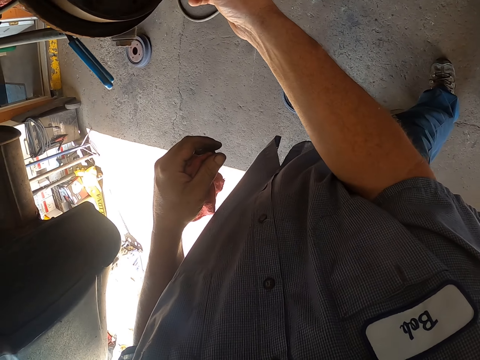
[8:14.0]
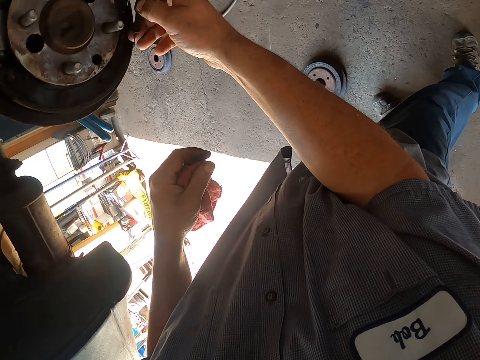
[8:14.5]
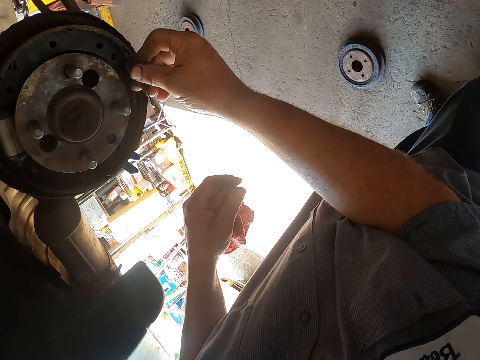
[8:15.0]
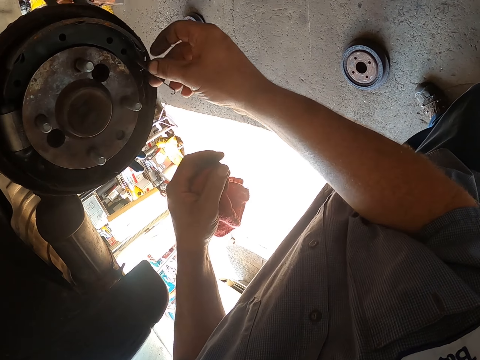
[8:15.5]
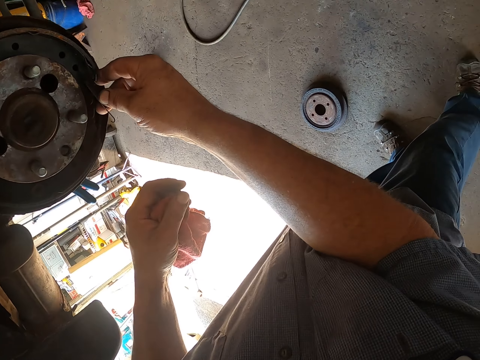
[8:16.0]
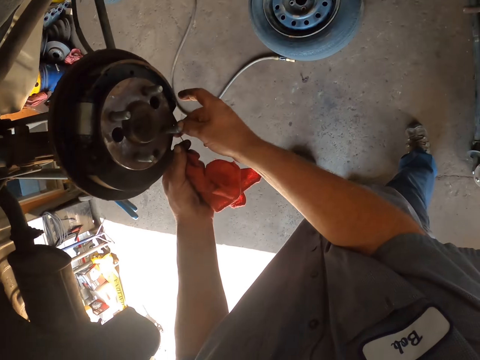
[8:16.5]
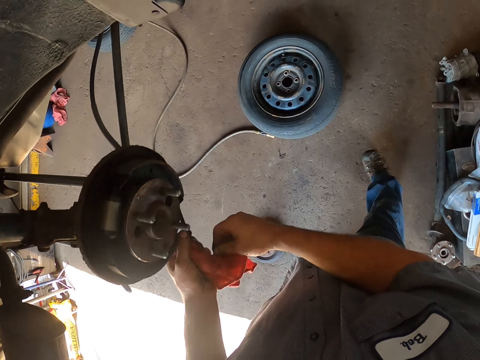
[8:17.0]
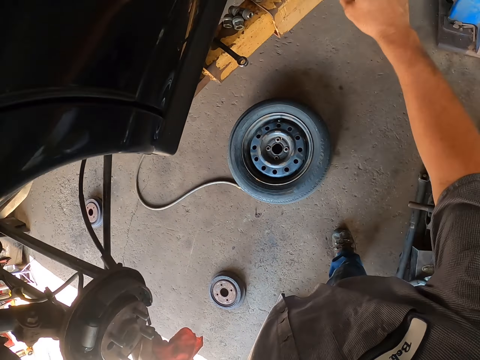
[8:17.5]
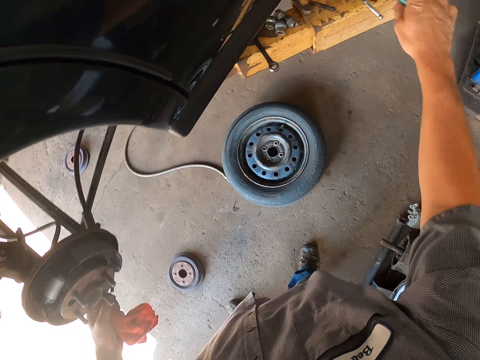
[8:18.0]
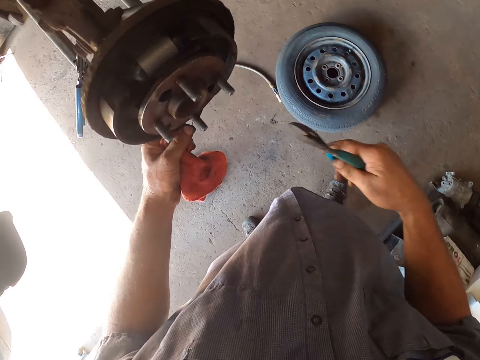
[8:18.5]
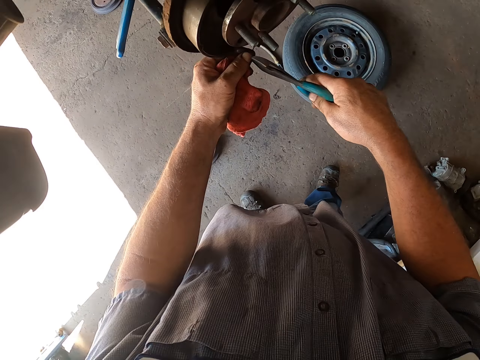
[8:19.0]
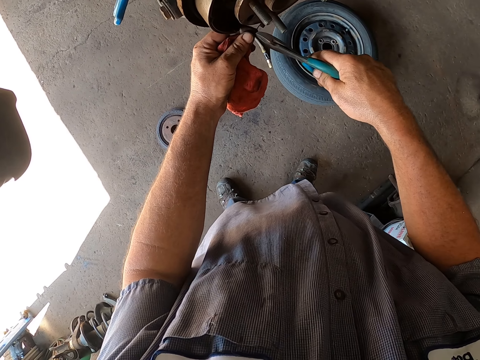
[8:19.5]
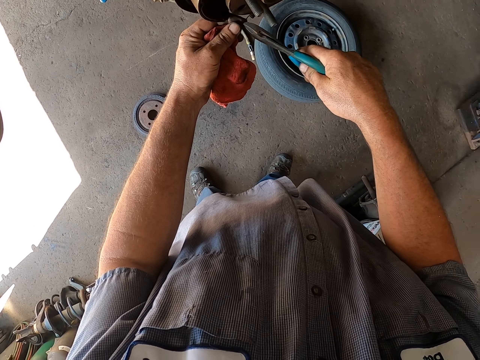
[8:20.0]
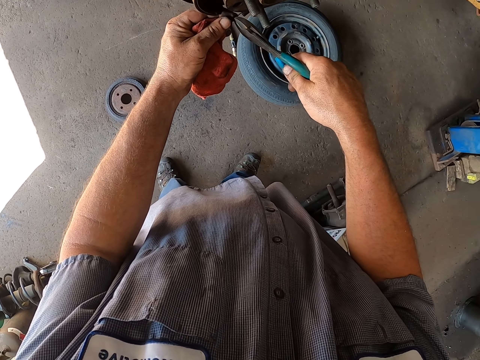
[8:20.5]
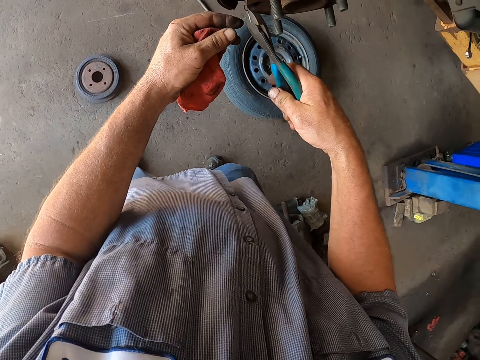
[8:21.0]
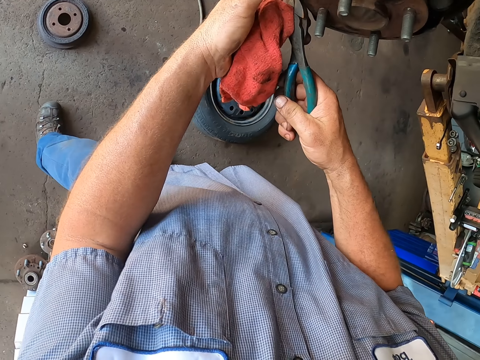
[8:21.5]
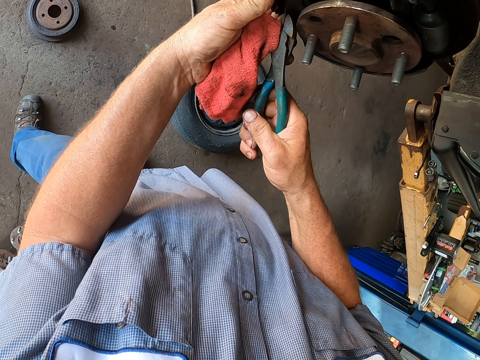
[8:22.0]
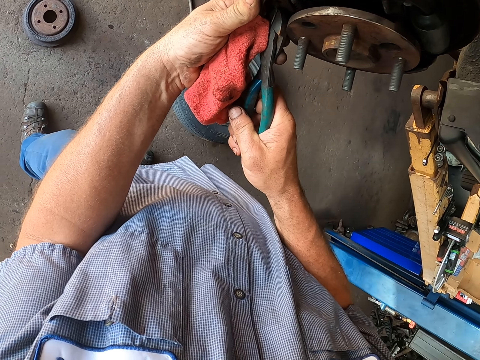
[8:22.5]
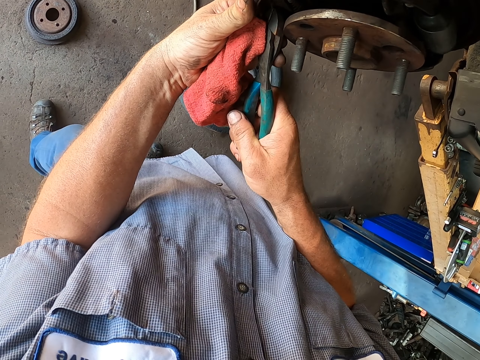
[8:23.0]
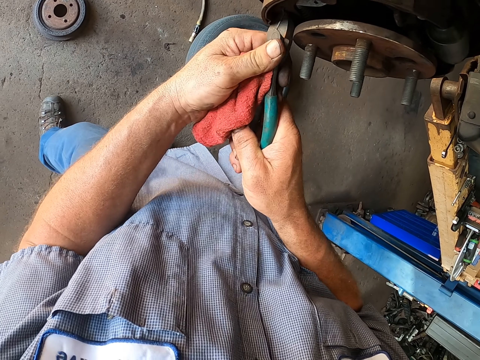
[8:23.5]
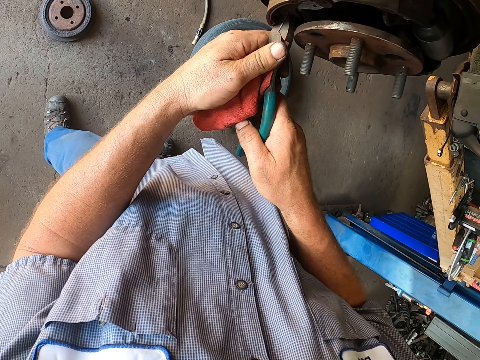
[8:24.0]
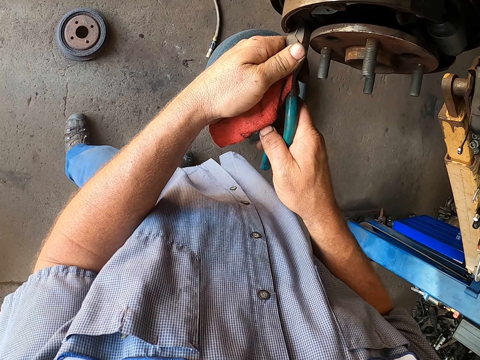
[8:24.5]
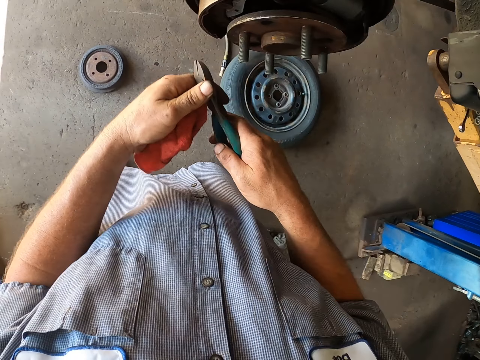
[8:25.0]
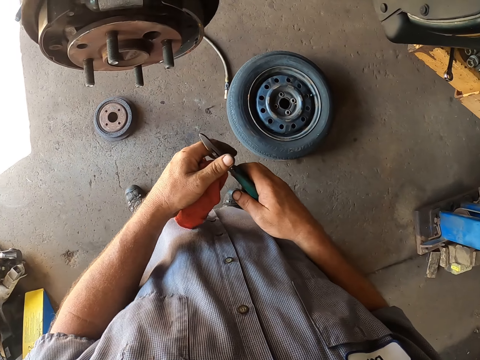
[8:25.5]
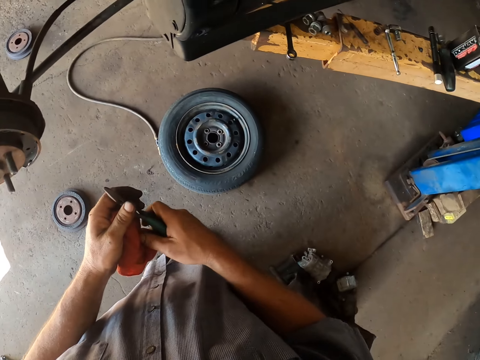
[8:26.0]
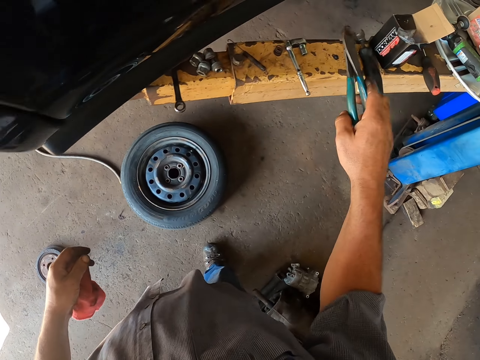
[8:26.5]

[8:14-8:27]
The camera wearer inserts something on the wheel hub. They pick up pliers or a cutter. They fix the wire. They cut the wire. They look around the wheel.

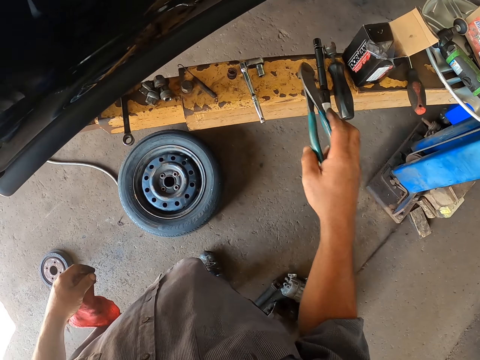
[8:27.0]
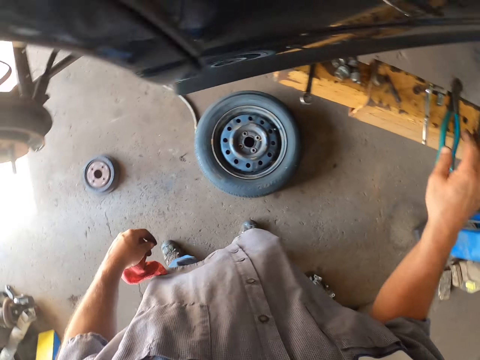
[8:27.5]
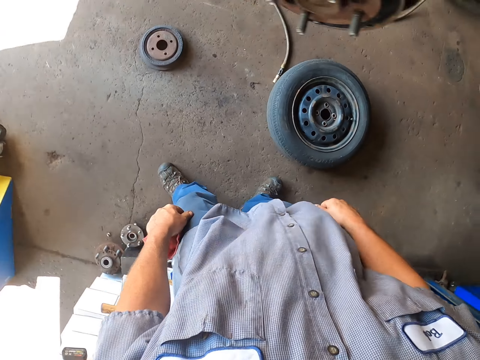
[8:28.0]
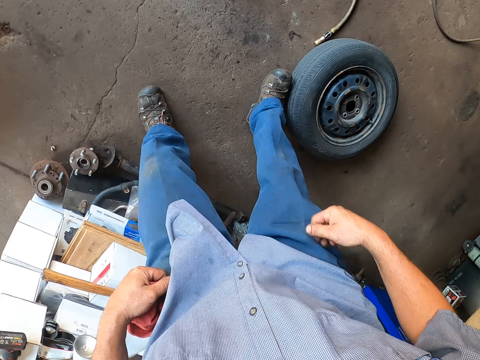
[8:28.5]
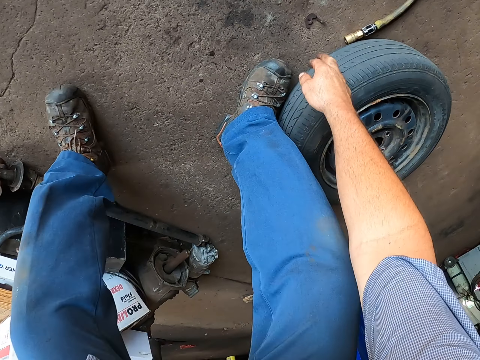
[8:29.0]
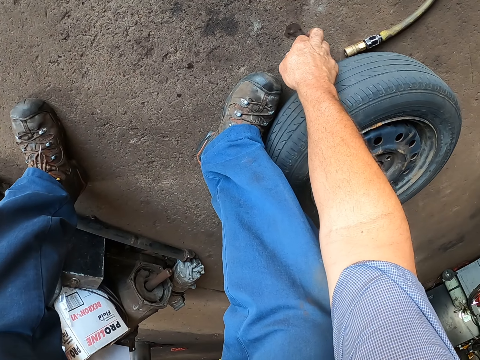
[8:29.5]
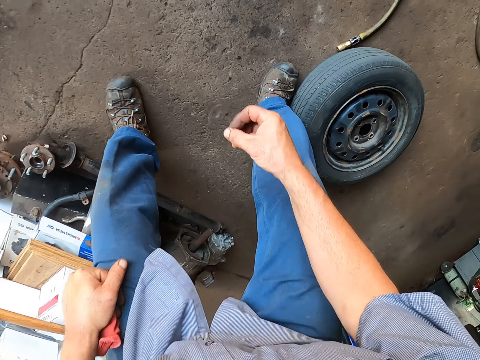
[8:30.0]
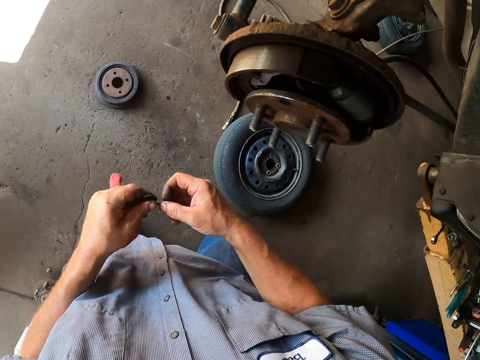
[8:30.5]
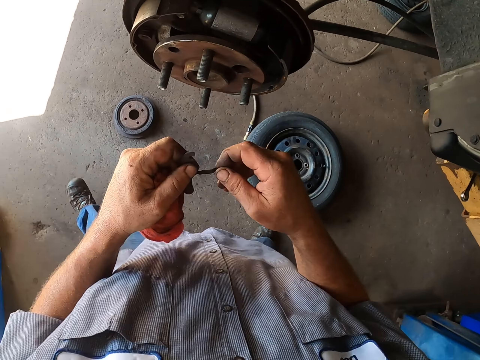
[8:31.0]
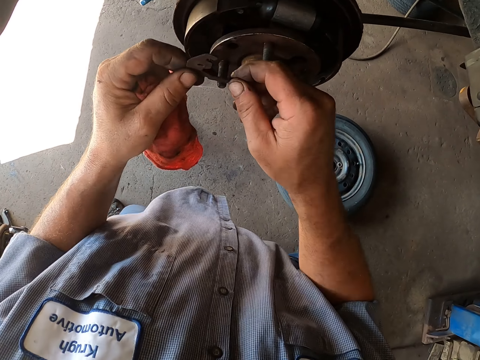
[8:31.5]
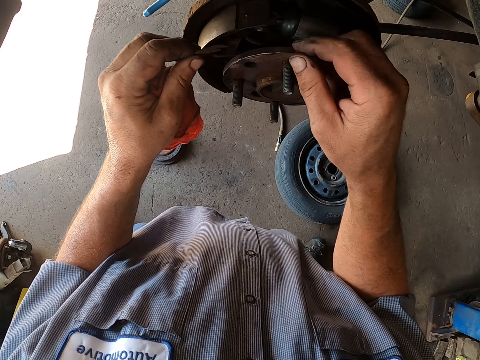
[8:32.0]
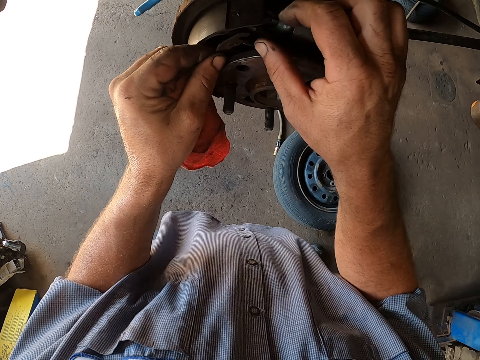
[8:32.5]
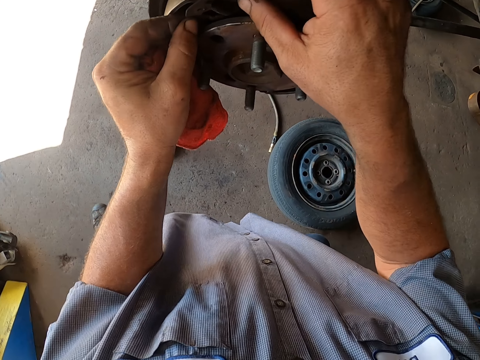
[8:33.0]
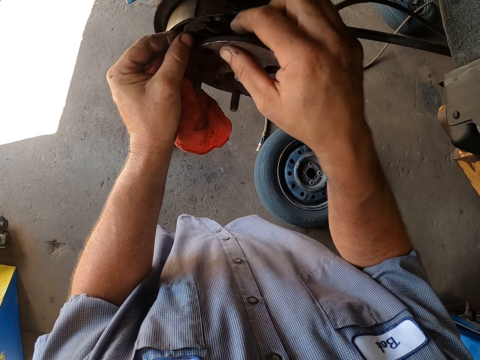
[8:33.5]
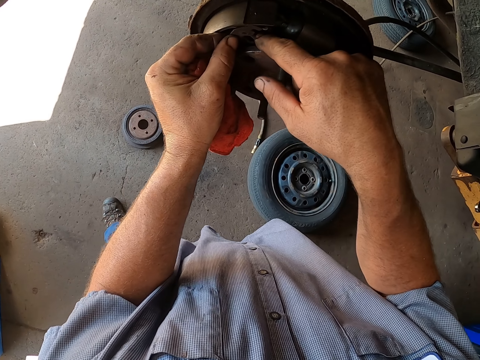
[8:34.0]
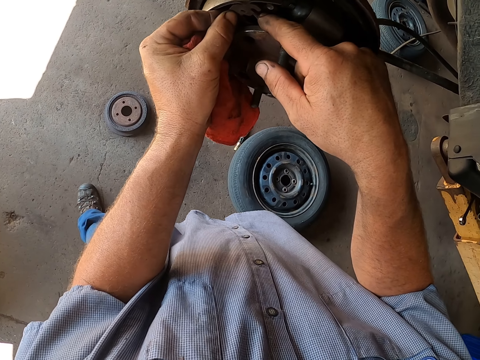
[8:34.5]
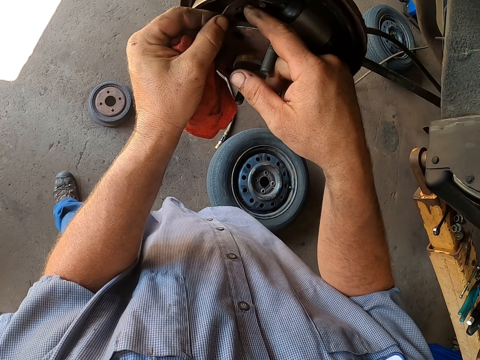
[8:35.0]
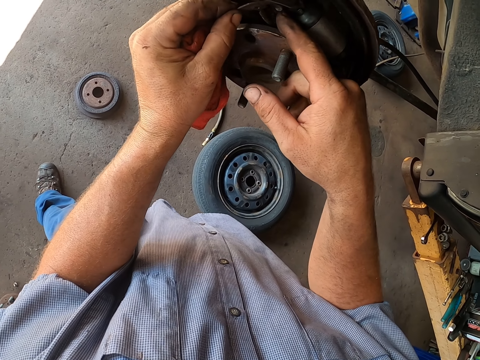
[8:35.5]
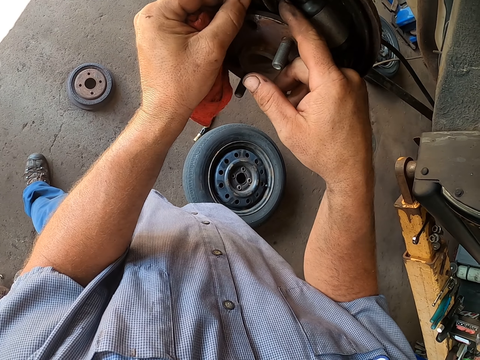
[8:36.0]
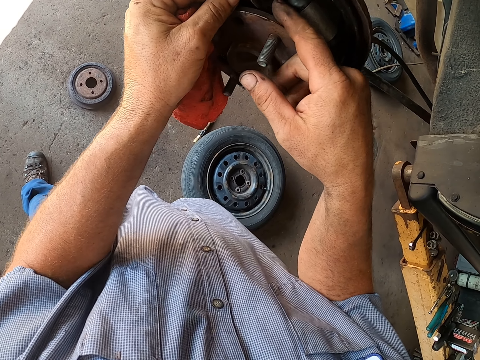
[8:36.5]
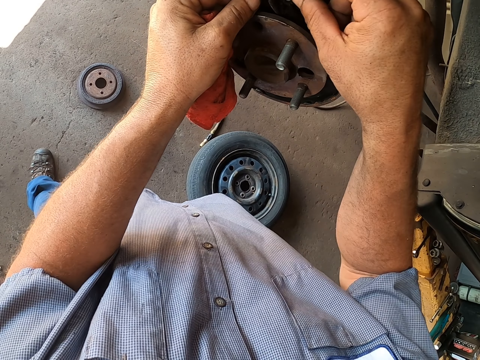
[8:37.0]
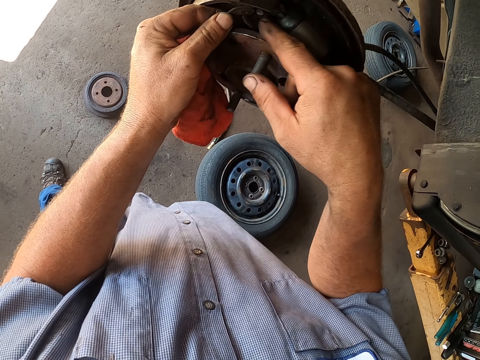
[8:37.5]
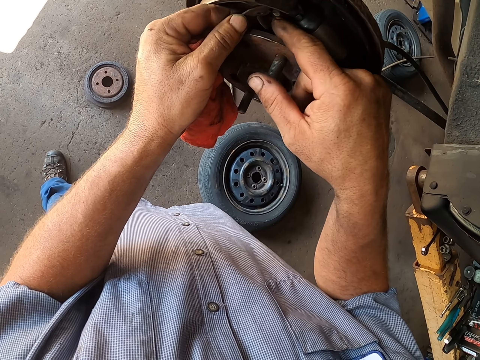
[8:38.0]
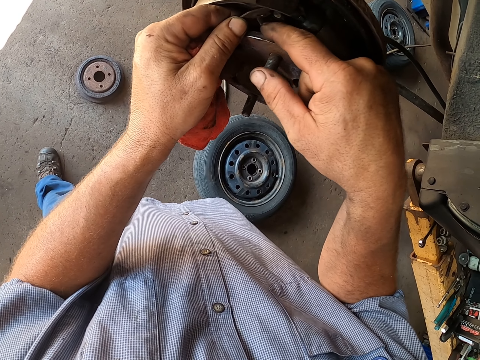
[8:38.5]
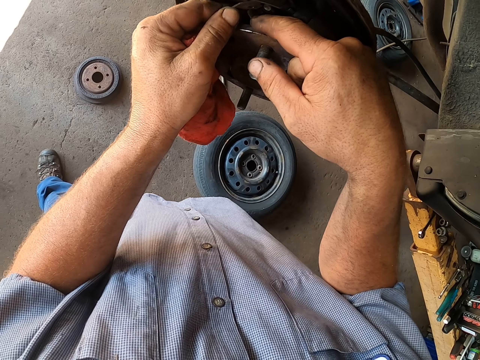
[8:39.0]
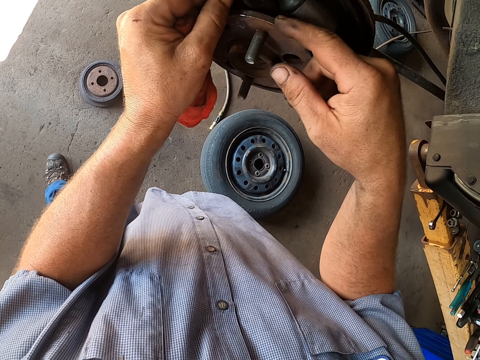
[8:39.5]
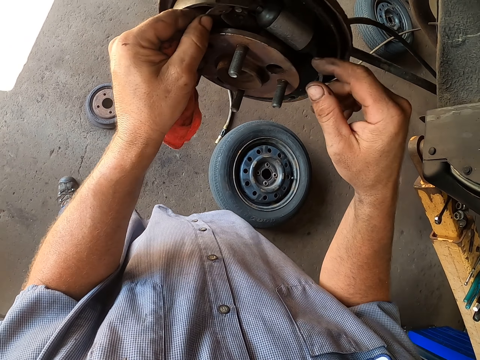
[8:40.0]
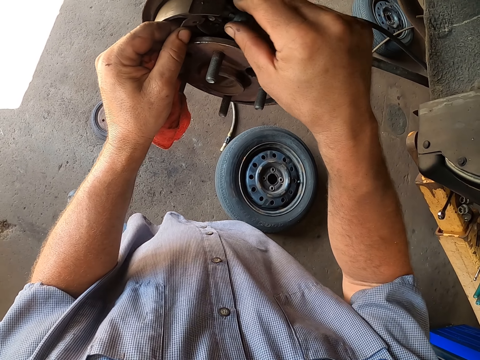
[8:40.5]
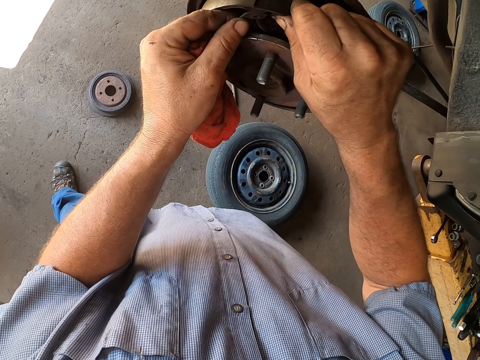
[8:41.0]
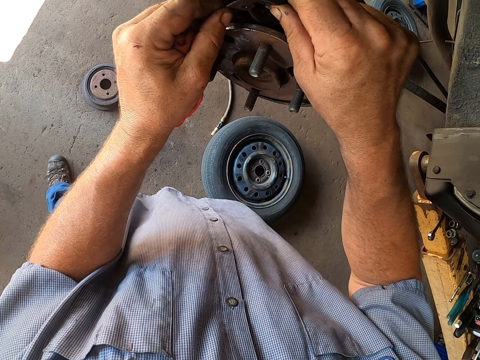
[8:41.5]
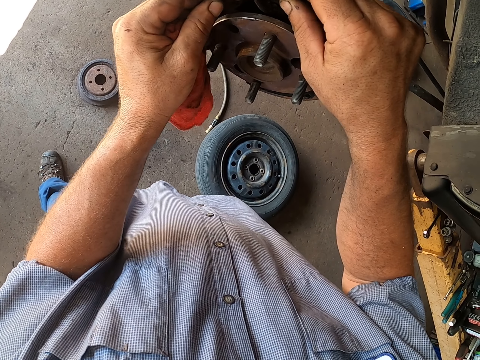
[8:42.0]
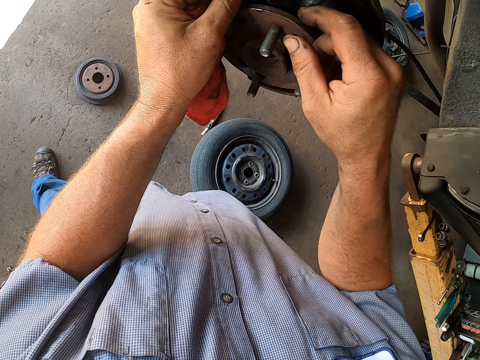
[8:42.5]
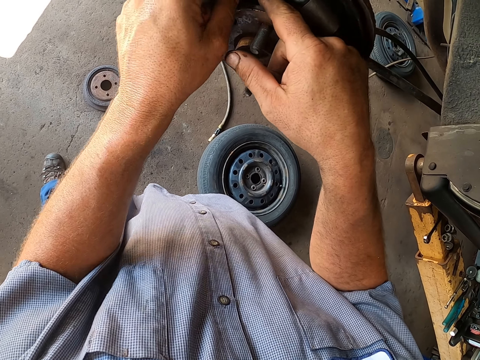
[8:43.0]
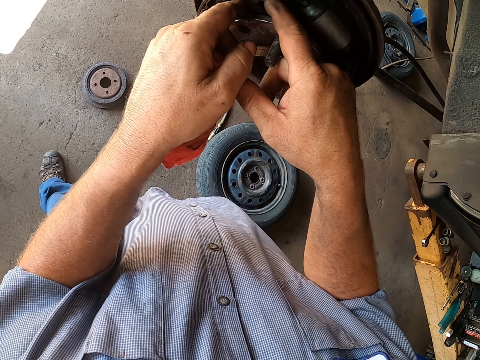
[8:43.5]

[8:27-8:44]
The camera wearer puts the pliers on the counter. They pull their trouser, bend down, and pick up the cut piece. They stand up. They put the cut piece in the wheel hub.
